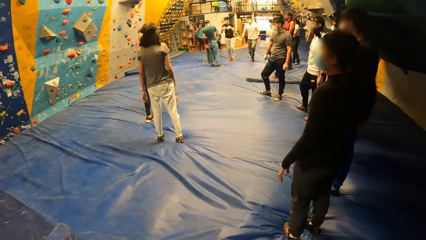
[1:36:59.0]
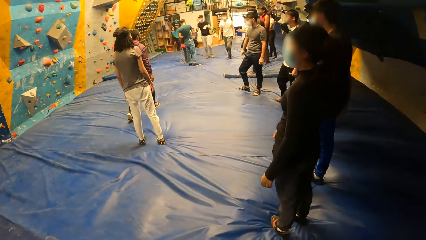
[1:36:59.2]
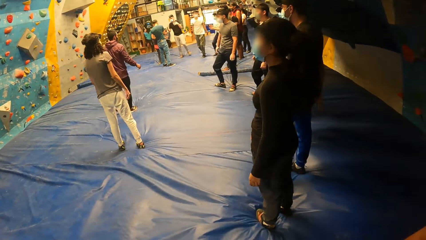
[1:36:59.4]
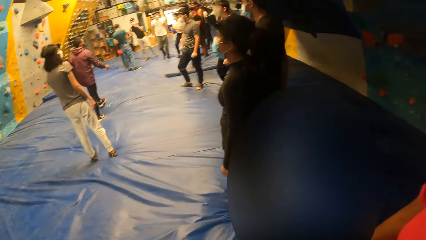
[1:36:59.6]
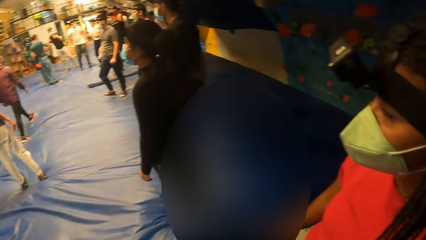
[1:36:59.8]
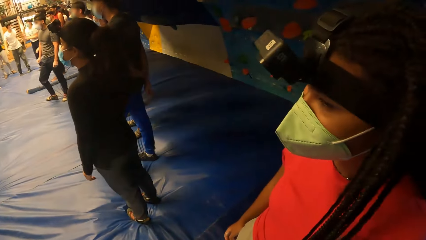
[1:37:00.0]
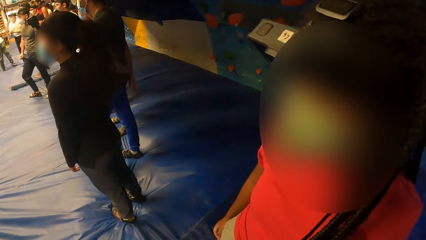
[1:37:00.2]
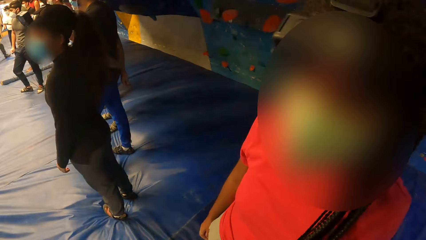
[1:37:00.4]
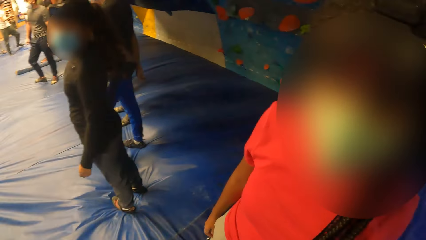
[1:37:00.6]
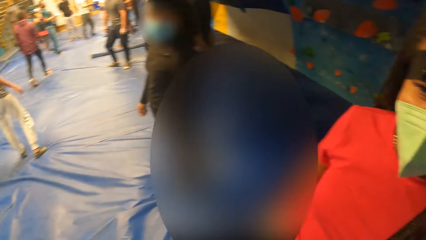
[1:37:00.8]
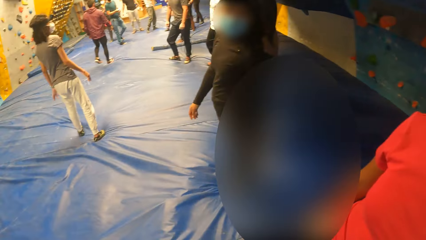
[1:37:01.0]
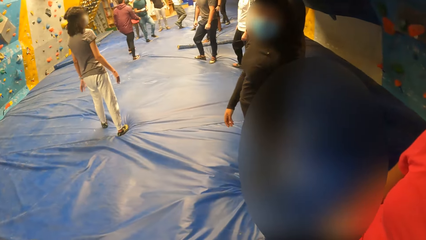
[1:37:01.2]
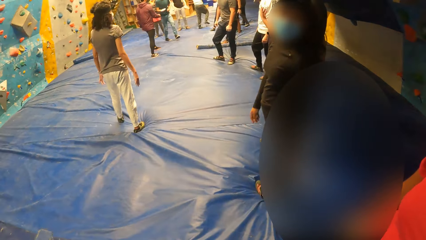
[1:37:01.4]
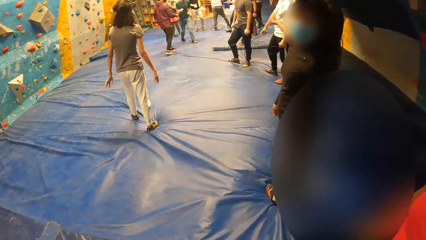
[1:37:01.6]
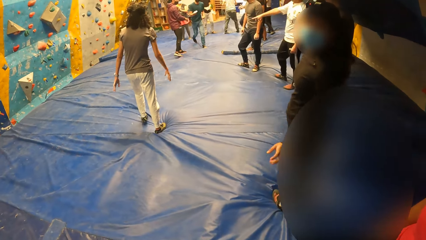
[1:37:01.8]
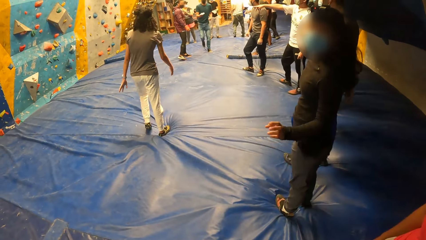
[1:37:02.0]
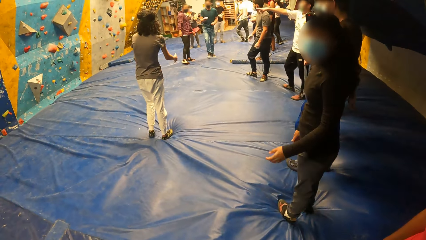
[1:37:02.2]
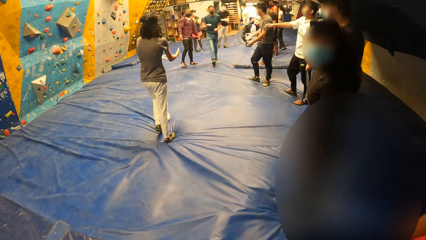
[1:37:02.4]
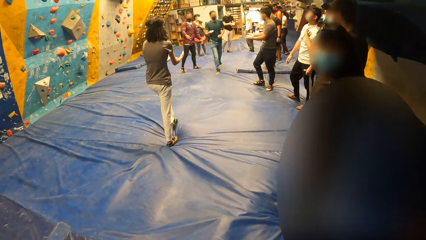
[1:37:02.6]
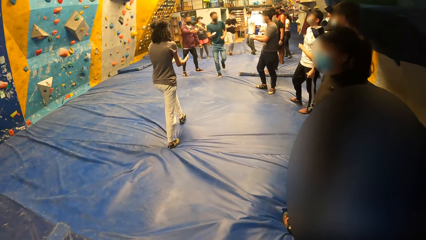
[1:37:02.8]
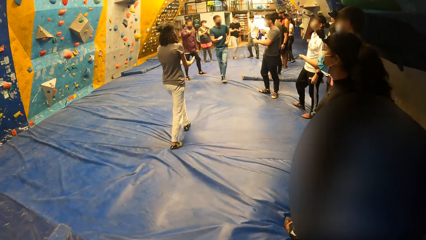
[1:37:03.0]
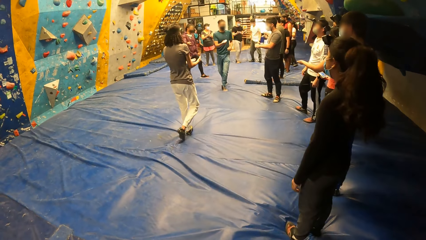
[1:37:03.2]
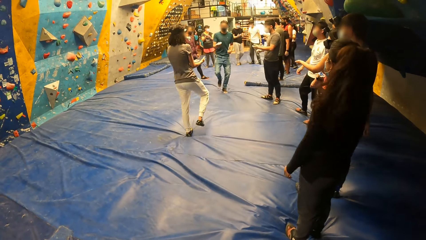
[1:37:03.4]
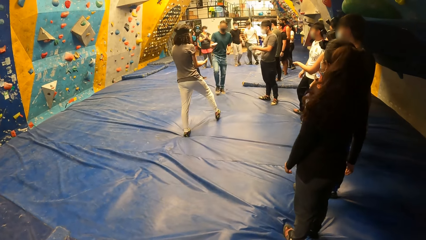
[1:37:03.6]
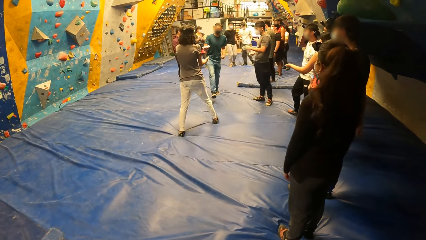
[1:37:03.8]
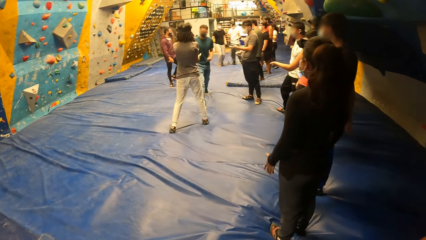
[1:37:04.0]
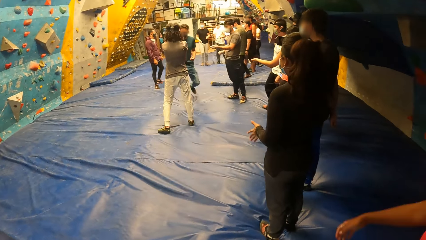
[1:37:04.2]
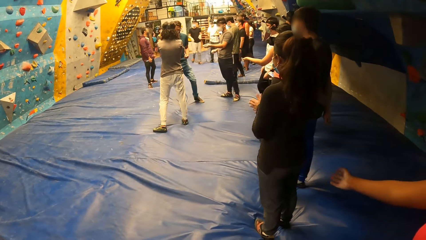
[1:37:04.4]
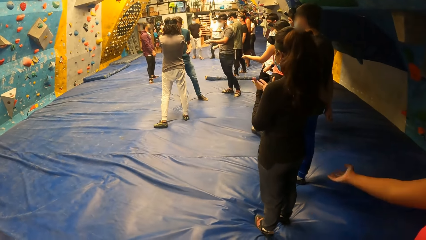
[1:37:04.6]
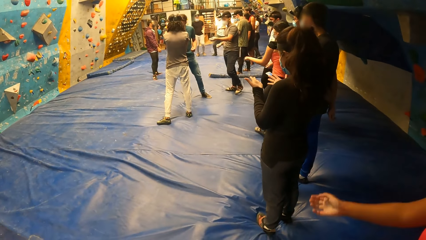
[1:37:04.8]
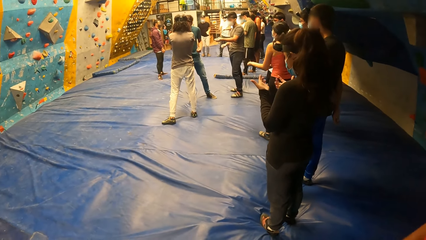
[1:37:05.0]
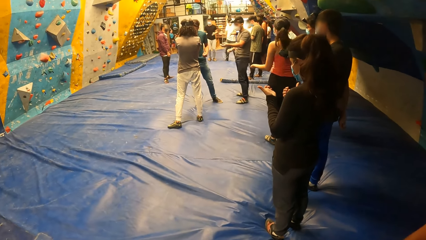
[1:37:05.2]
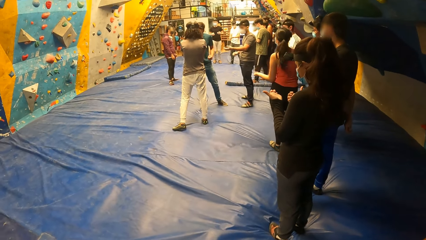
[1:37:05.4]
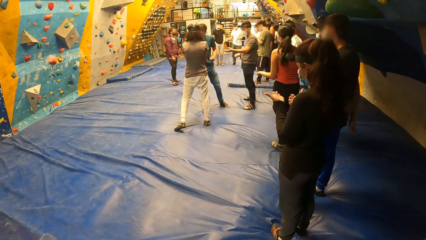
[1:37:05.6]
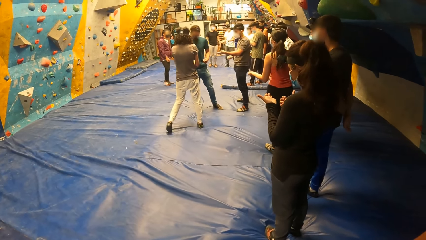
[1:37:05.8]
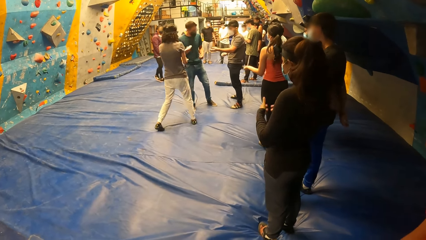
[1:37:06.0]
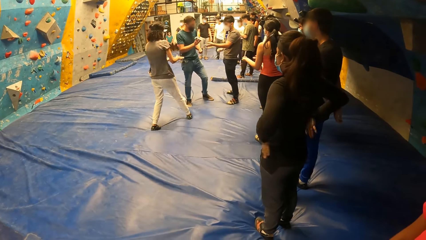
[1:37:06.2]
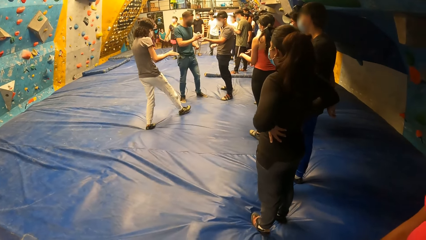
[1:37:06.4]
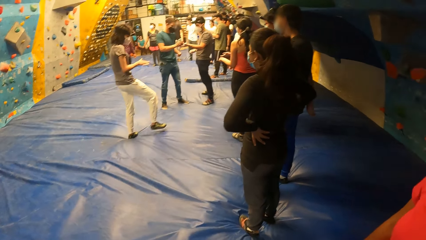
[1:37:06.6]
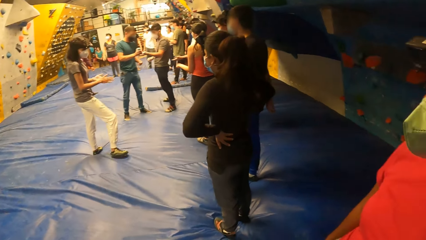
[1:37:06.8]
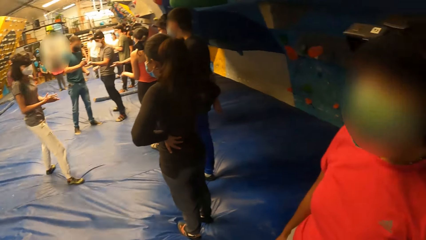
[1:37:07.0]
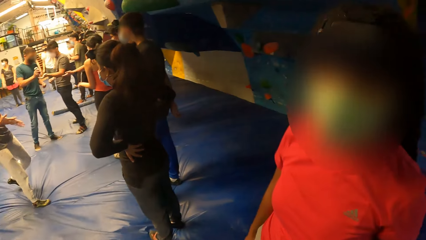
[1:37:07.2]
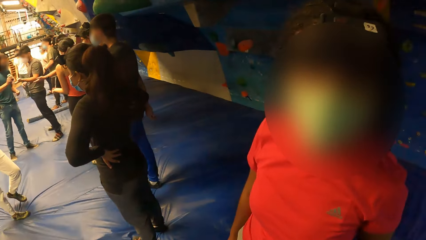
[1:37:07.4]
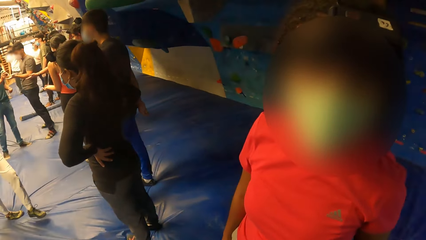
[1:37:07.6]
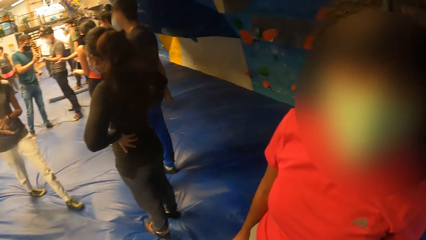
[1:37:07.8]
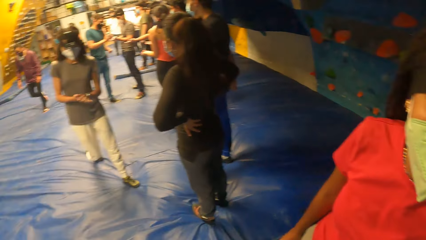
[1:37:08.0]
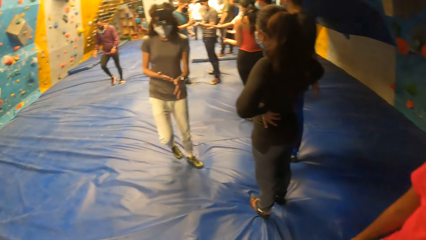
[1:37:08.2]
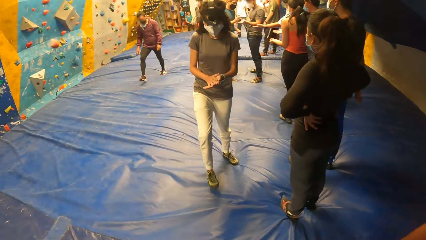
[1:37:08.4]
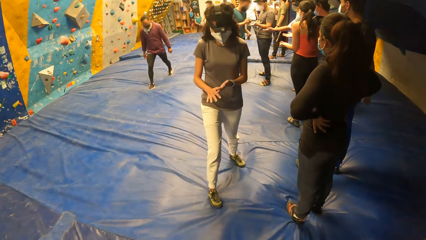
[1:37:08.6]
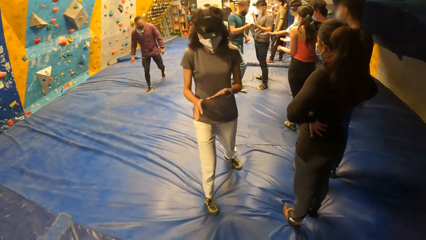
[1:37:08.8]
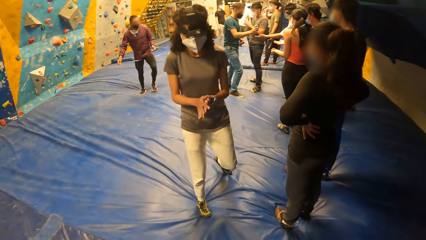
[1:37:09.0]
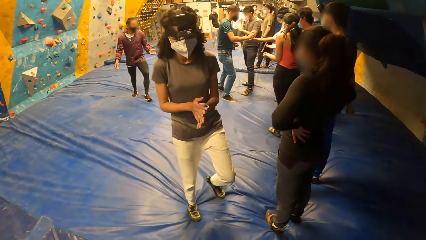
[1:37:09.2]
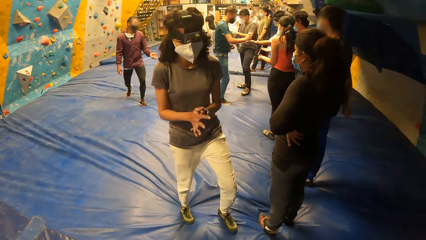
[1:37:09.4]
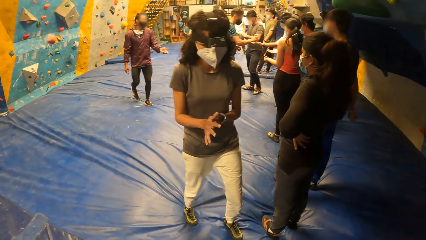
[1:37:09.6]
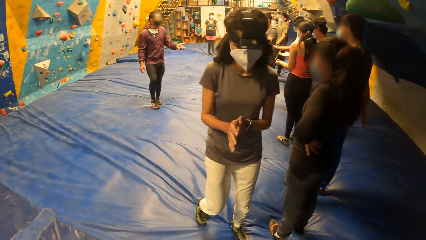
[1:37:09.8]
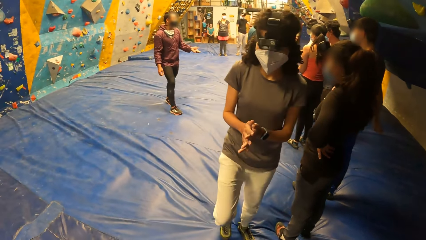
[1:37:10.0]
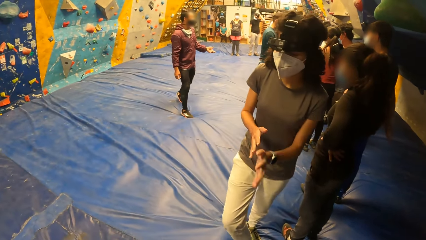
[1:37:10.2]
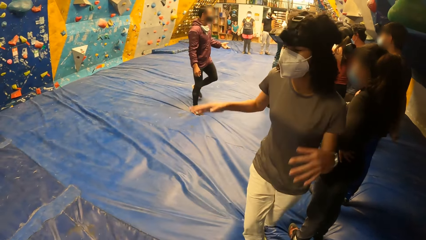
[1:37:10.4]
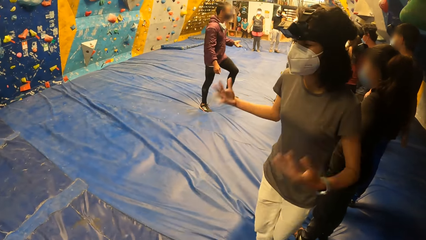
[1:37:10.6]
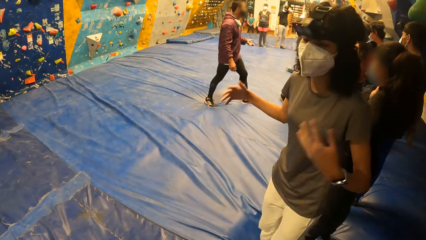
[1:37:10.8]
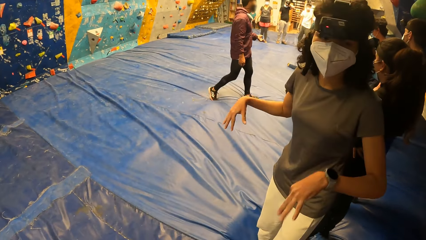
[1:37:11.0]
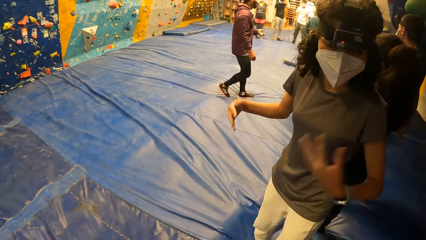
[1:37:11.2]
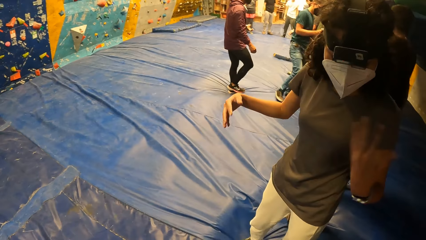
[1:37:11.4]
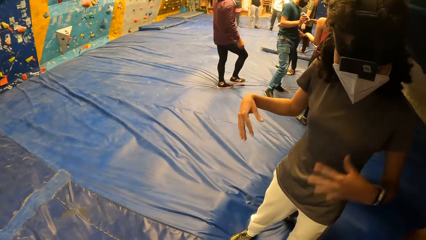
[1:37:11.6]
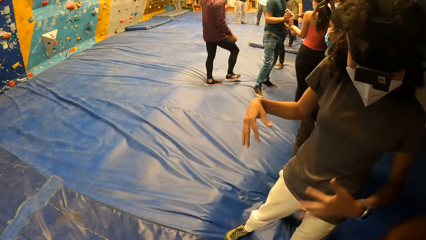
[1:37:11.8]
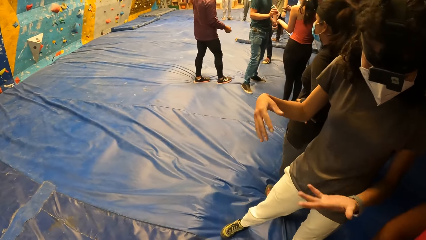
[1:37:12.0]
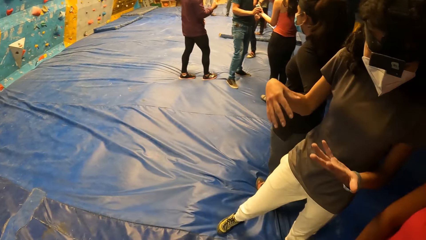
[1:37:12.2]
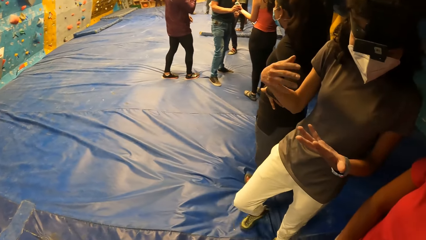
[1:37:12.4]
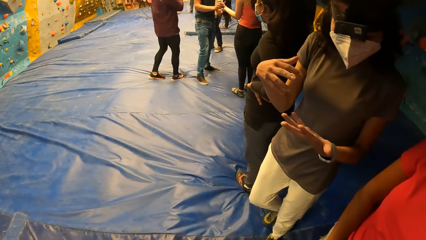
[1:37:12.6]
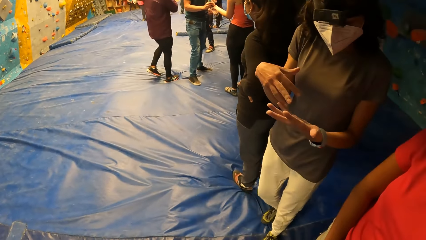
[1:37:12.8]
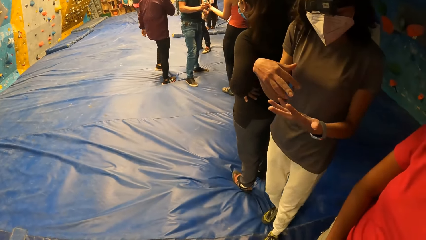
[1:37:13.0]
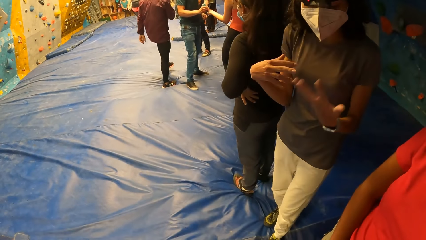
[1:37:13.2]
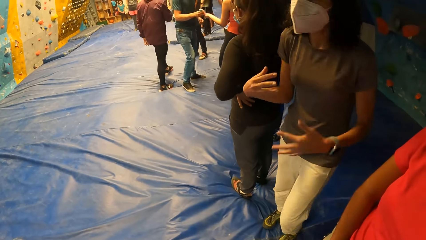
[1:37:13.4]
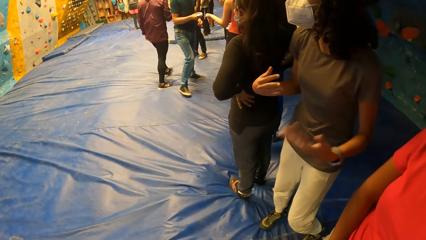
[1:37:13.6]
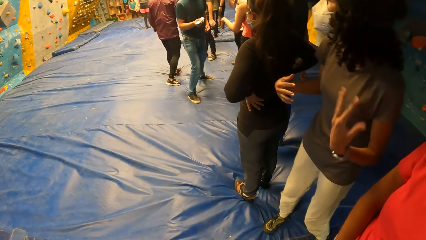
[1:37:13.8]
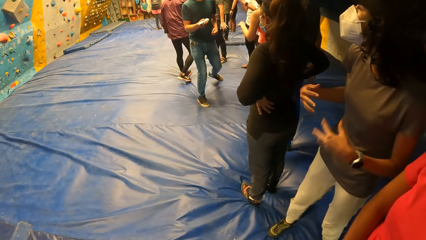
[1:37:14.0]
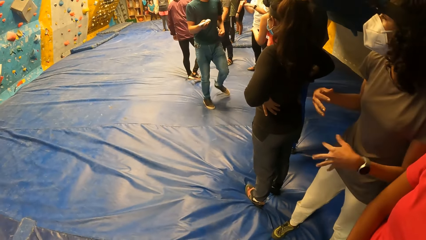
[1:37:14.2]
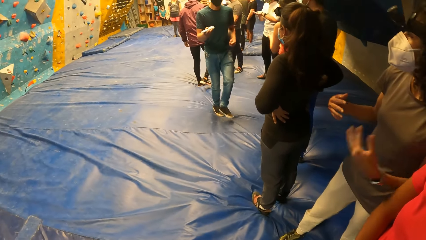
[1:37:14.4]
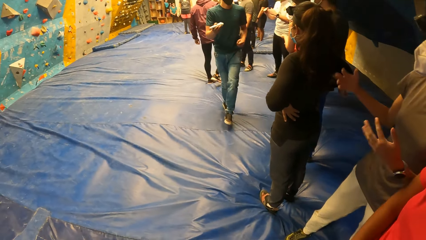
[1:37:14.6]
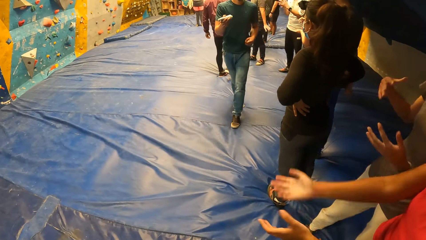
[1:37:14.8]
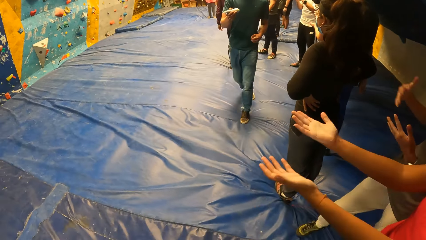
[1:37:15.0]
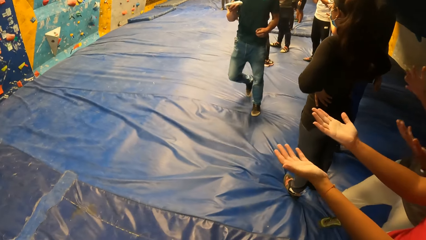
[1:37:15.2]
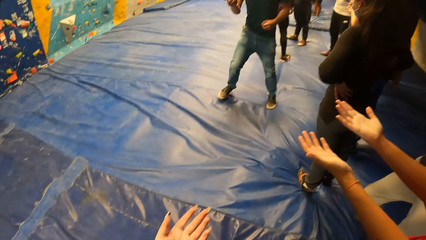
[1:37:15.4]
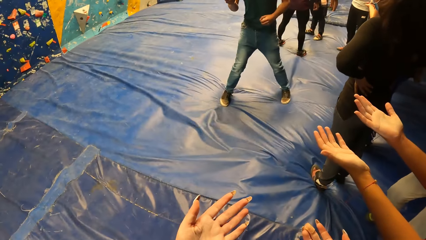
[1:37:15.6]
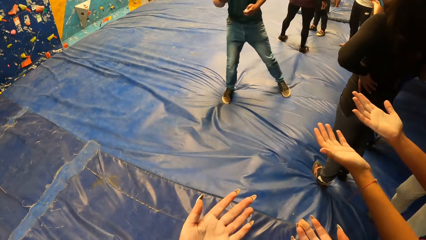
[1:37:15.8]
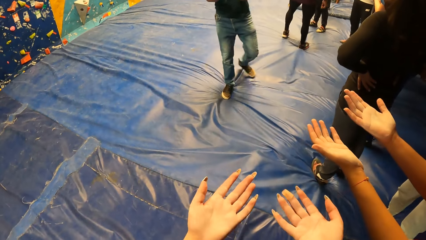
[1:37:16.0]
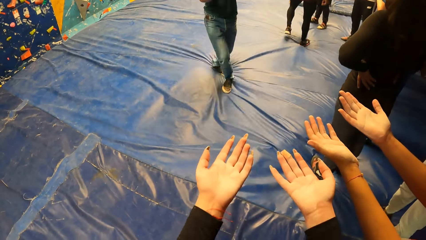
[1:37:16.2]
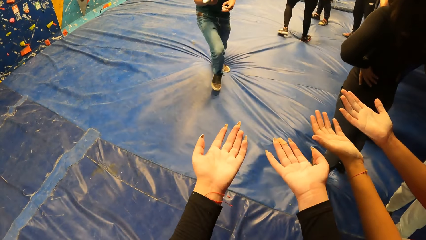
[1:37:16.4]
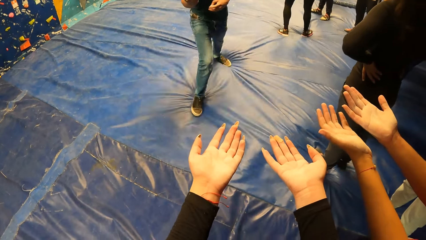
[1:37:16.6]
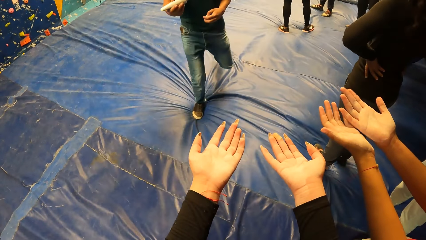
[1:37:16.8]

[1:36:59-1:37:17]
The camera wearer interacts with a lady. They stare at the floor. A man walks in the room. Another lady swings the right hand. The camera wearer stares at the wall. The man walks in the room. A third lady rubs the hand. The third lady stares at the left hand. Another man walks in the room.
